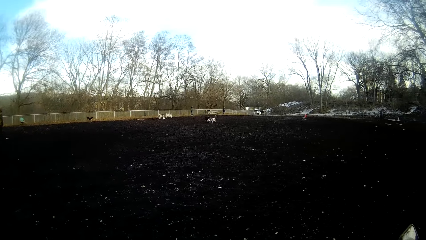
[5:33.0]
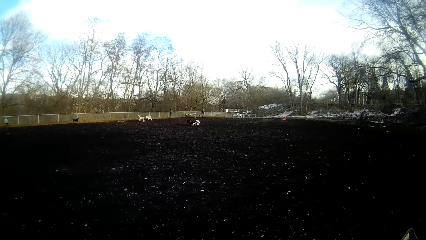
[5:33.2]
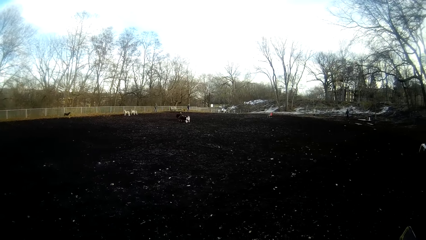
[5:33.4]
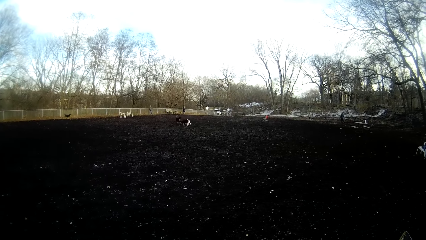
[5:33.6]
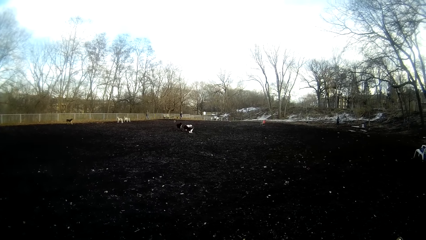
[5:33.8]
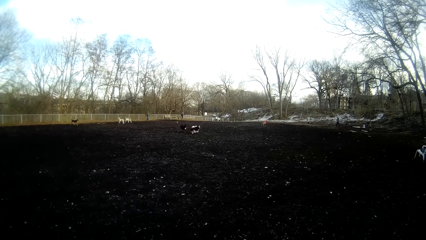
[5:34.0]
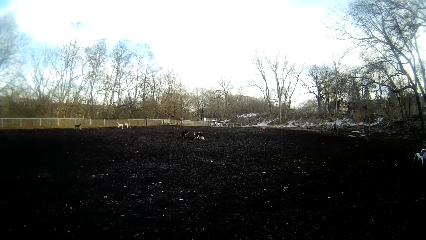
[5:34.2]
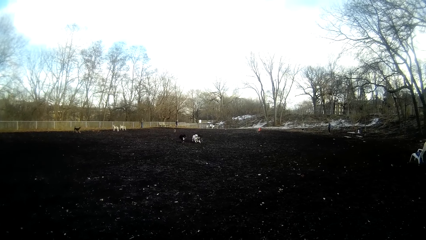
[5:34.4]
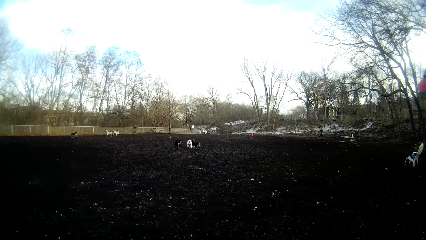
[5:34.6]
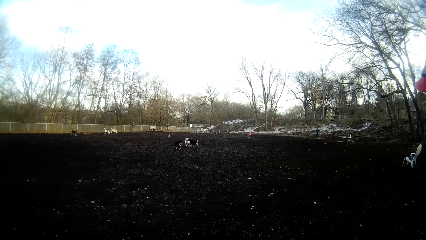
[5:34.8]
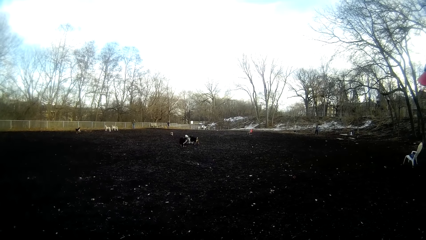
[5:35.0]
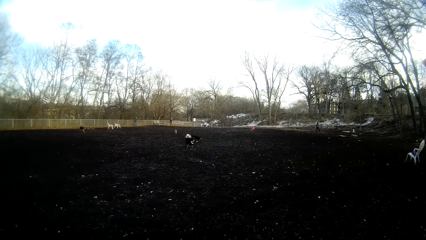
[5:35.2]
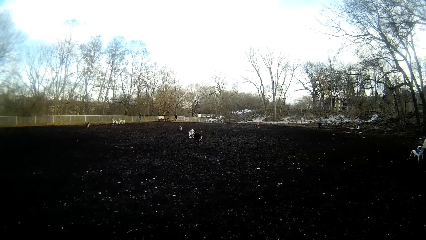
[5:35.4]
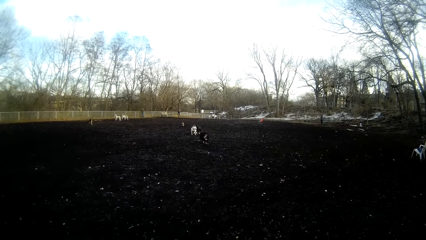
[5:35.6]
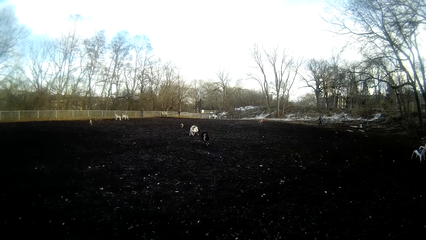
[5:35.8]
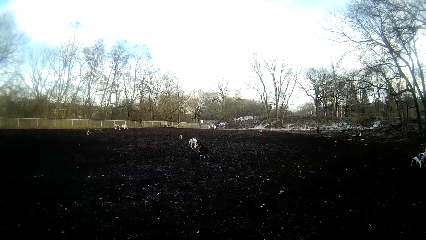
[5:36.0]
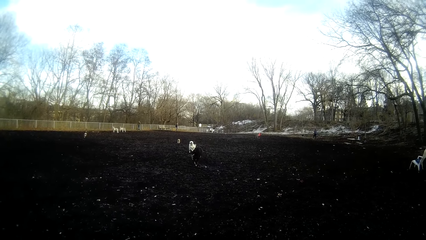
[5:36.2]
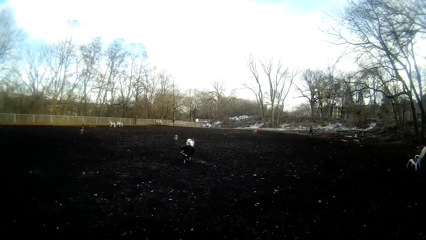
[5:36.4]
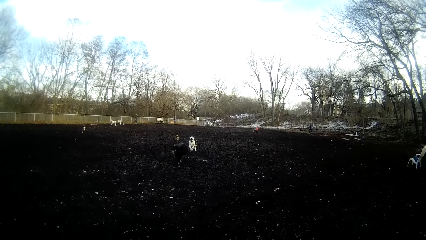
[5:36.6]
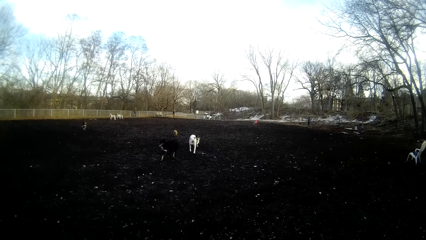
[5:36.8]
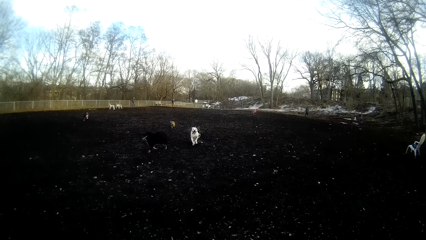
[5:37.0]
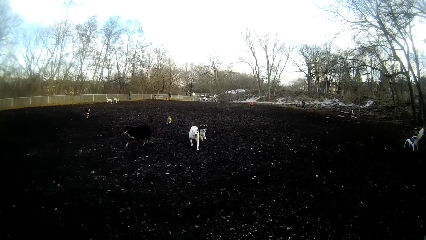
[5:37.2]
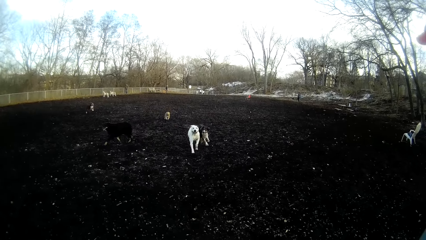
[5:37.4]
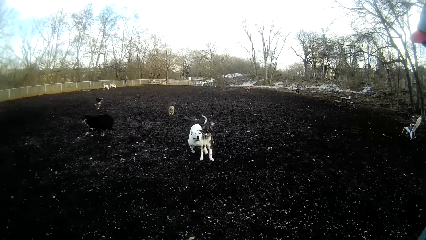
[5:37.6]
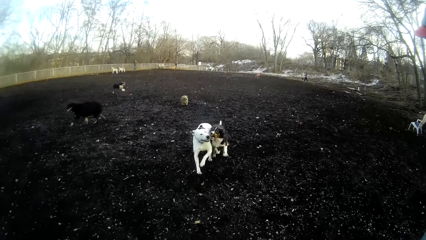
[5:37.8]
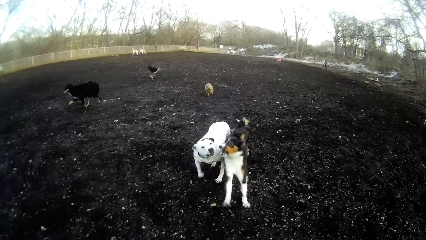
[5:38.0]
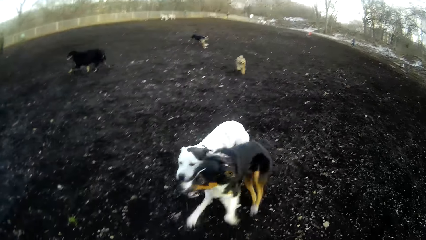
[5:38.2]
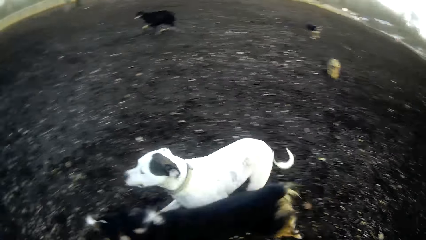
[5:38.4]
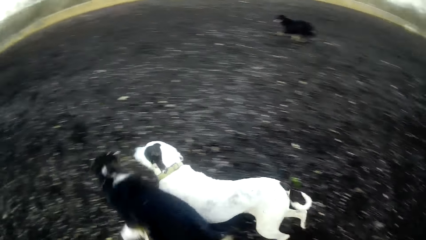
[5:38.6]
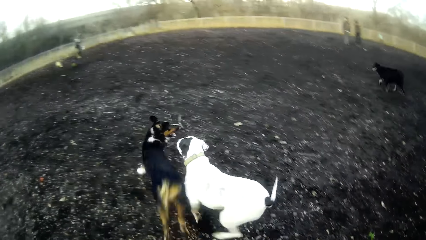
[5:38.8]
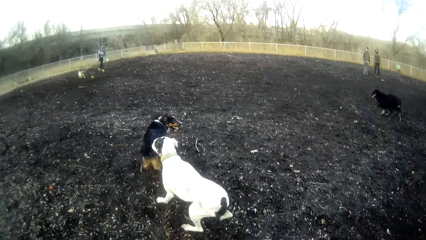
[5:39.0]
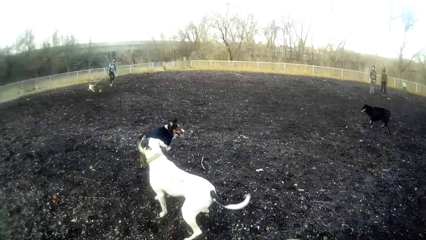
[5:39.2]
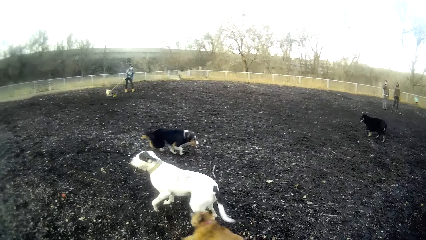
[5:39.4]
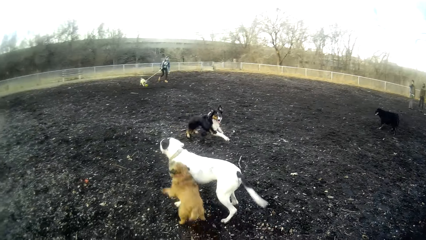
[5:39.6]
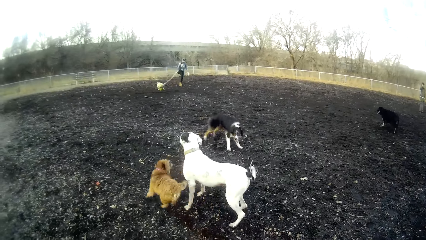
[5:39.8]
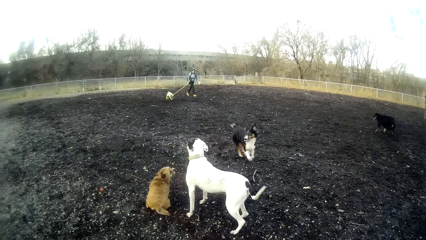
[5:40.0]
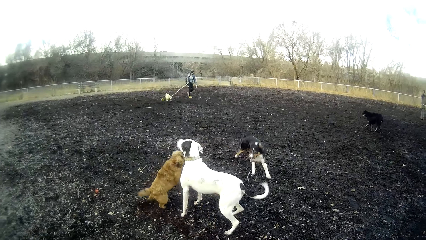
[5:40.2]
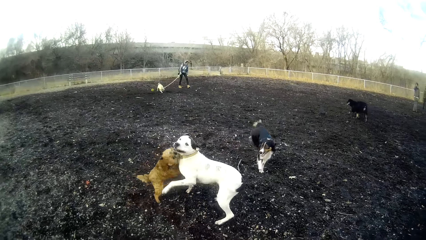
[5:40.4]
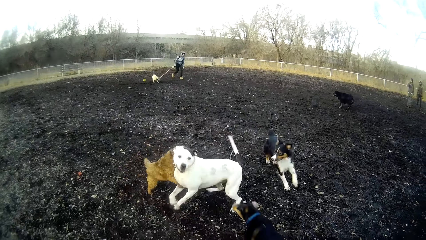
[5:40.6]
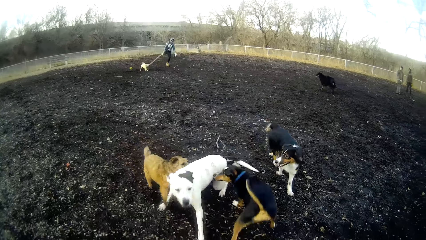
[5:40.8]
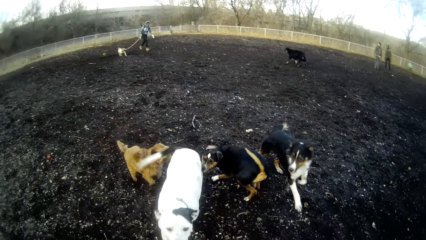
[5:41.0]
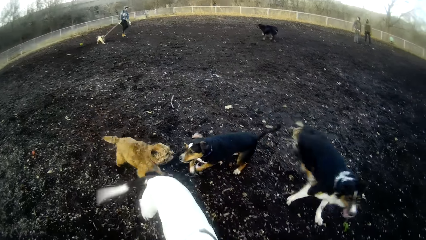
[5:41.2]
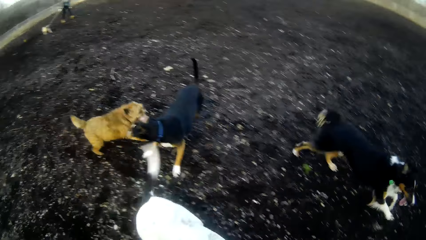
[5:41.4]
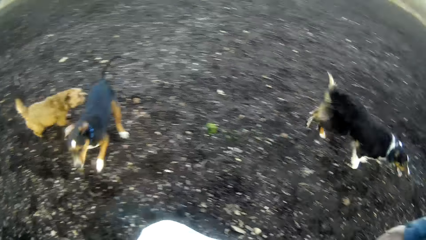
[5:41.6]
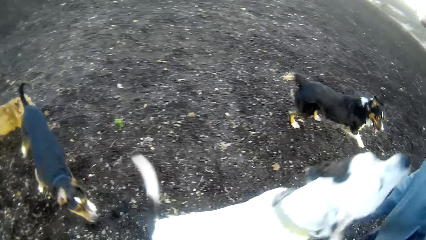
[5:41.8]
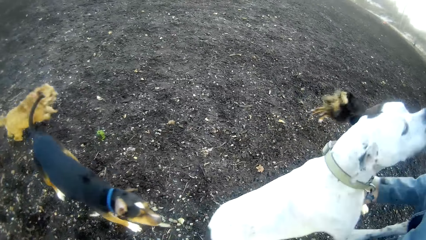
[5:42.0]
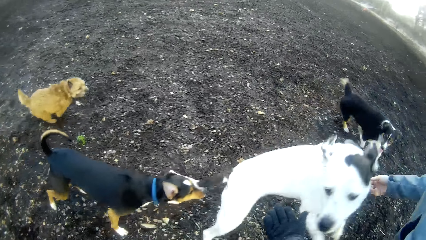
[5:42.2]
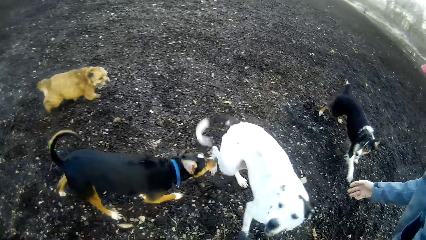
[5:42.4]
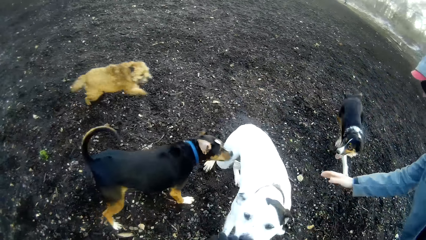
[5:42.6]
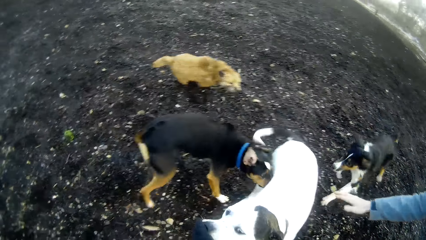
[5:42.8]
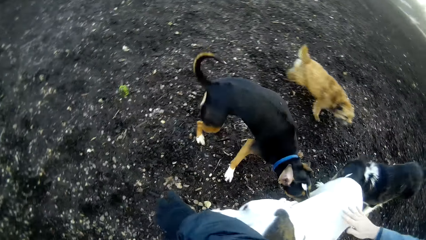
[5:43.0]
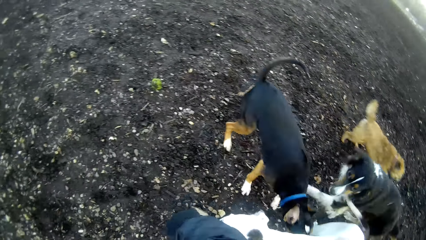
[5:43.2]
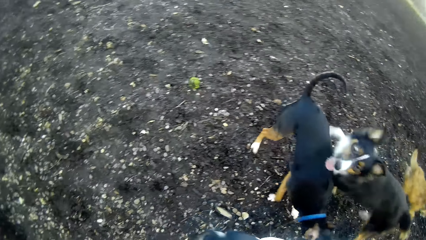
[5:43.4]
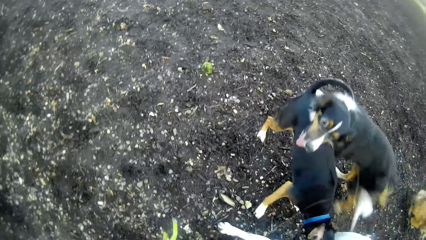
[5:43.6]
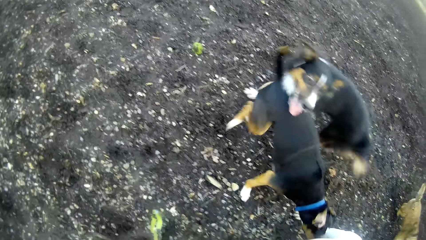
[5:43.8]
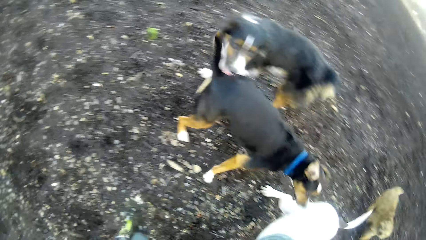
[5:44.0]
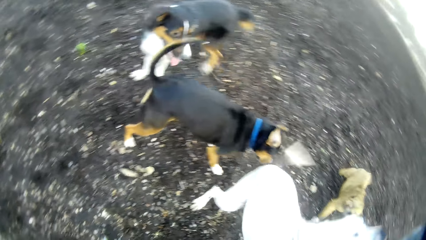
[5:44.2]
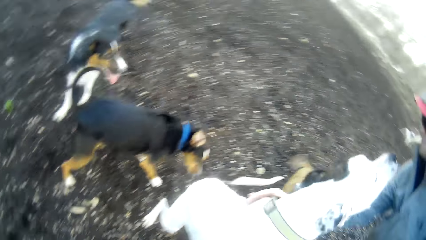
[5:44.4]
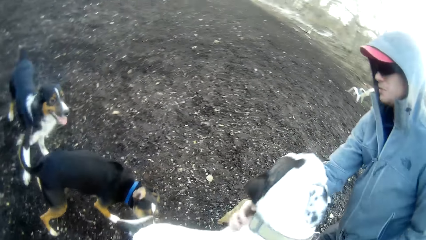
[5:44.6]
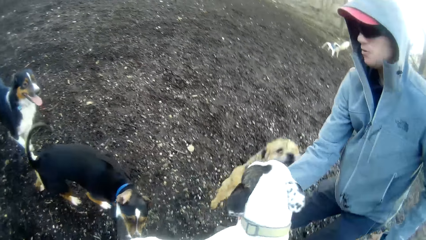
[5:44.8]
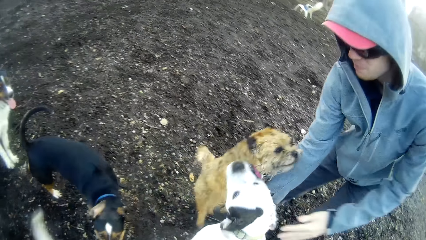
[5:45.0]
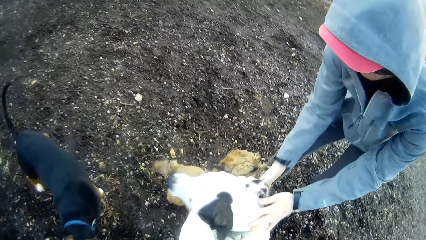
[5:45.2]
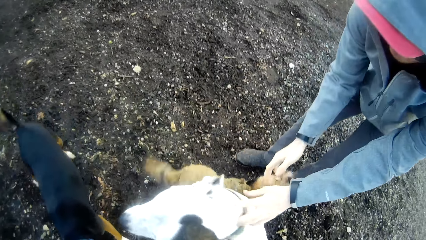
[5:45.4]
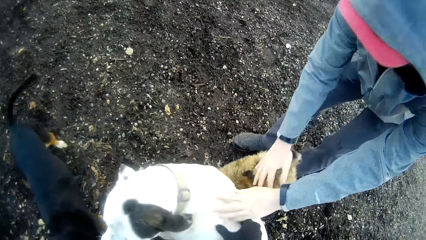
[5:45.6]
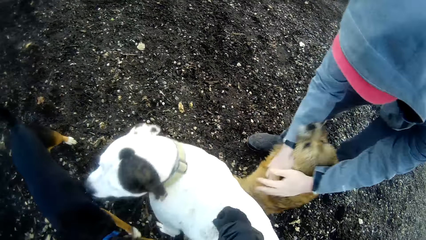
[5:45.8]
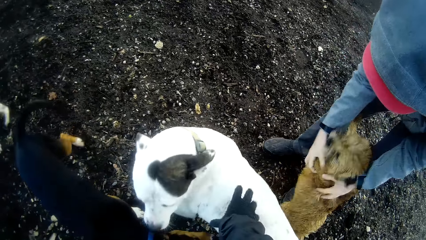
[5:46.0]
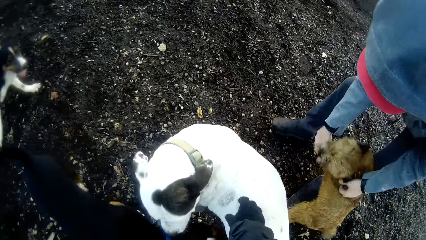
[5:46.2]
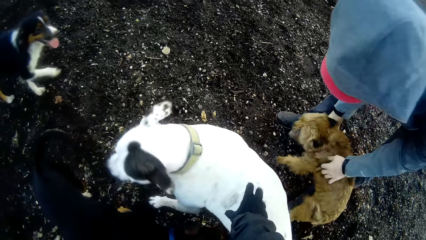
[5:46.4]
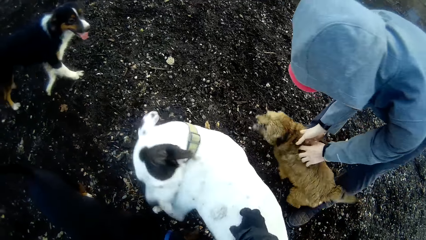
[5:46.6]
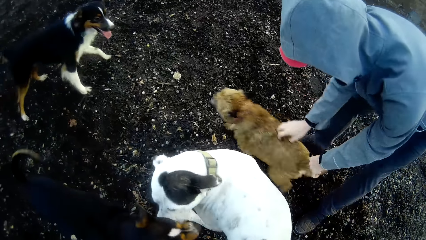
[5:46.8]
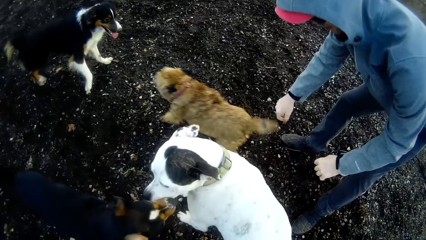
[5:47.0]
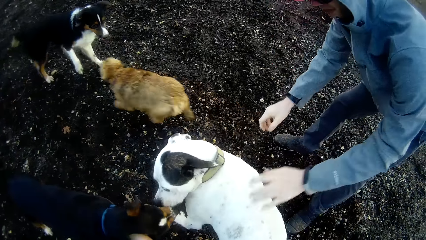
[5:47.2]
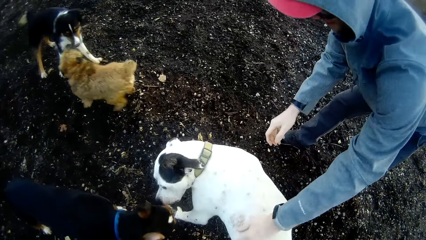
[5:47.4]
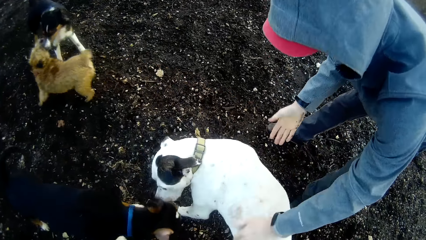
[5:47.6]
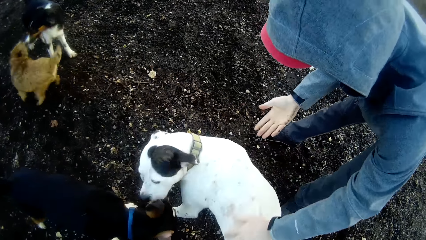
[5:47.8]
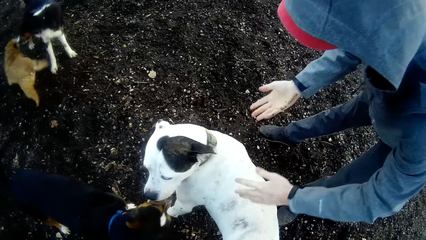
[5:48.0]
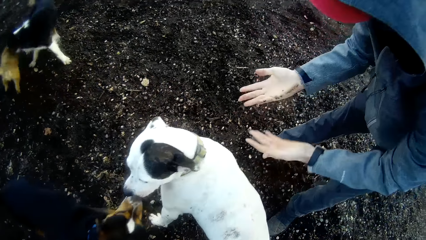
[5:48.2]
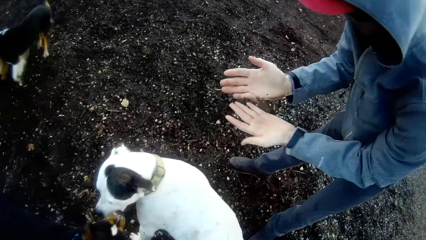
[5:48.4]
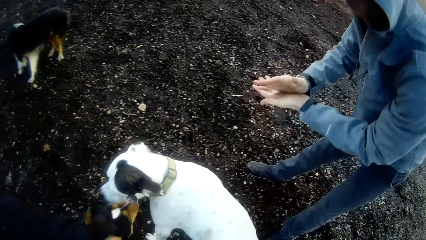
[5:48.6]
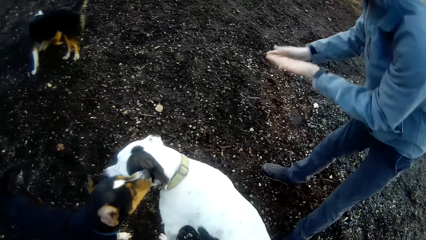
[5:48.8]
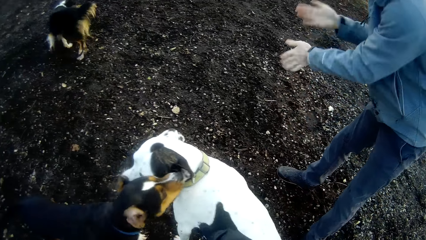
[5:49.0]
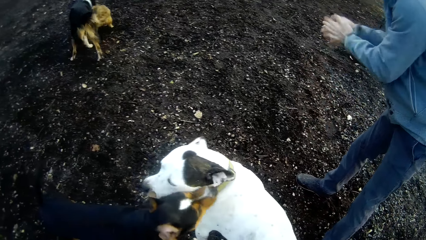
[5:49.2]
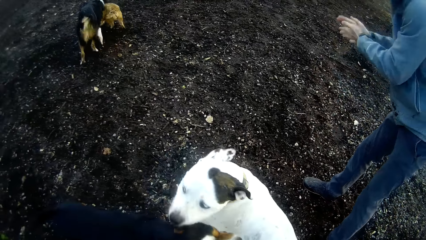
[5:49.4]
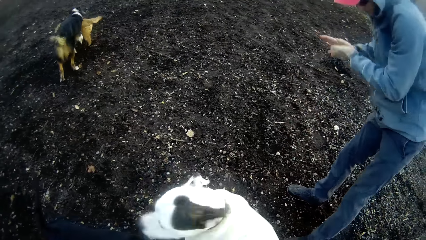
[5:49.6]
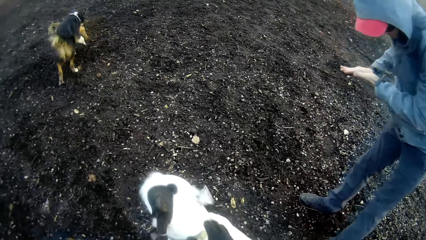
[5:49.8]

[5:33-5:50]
The camera wearer looks at the dogs. A man holds a dog with a dog leash in his right hand and walks around the field. Another man plays with another dog. The camera wearer looks at a man. The other man plays with another dog. The other man wipes both hands together.
